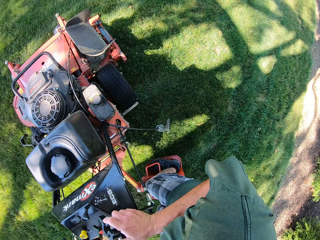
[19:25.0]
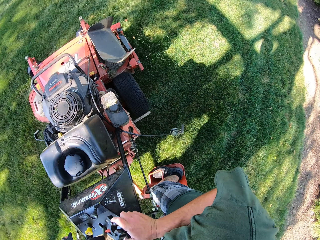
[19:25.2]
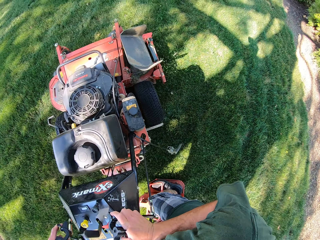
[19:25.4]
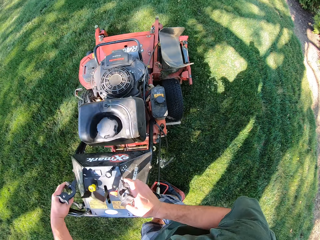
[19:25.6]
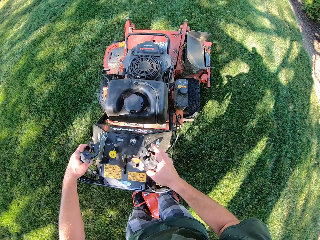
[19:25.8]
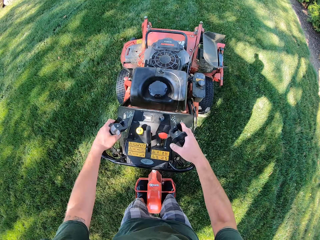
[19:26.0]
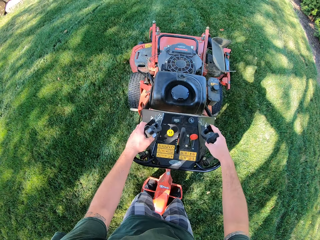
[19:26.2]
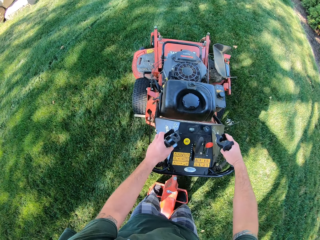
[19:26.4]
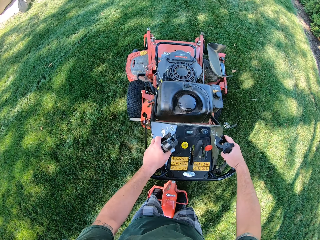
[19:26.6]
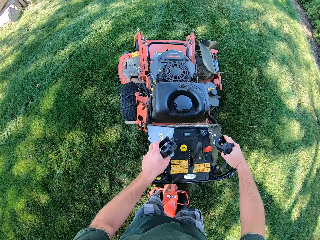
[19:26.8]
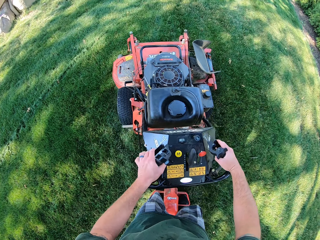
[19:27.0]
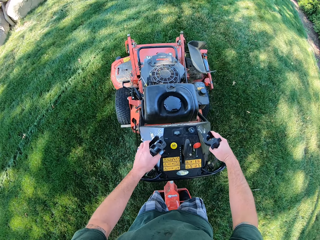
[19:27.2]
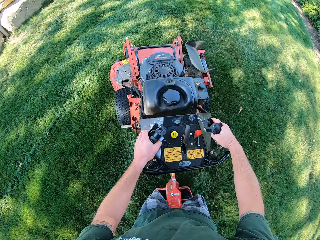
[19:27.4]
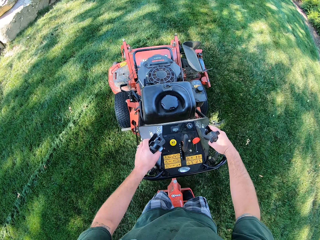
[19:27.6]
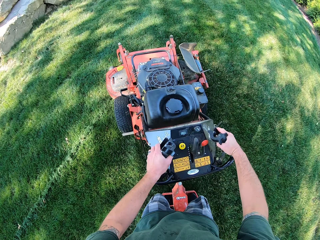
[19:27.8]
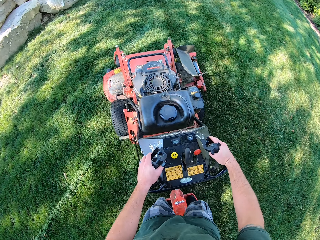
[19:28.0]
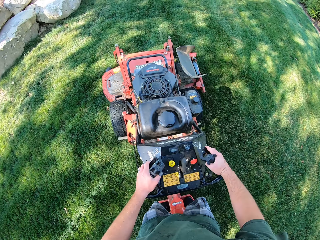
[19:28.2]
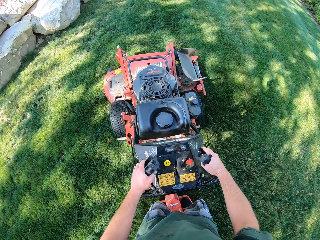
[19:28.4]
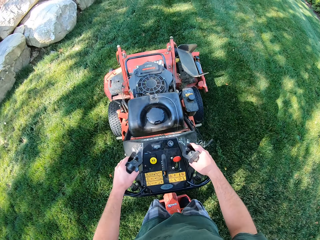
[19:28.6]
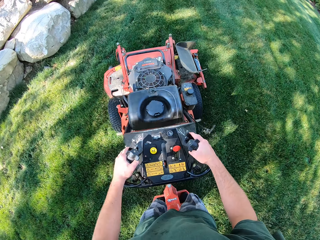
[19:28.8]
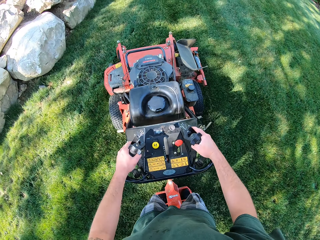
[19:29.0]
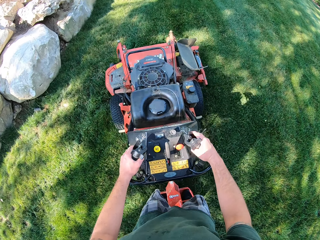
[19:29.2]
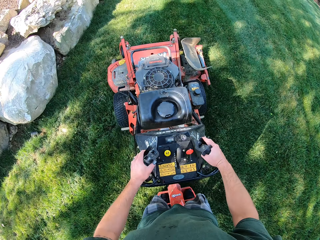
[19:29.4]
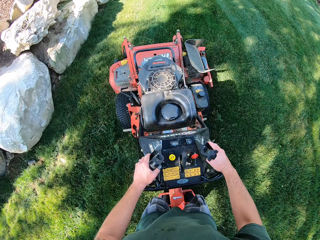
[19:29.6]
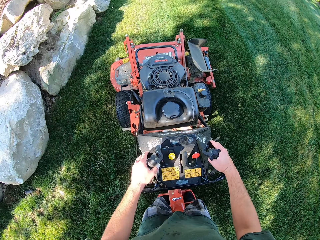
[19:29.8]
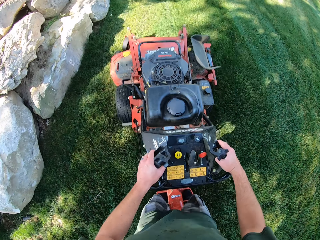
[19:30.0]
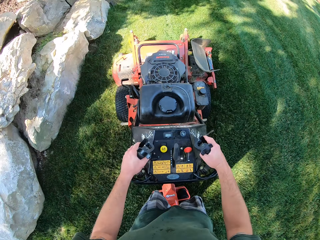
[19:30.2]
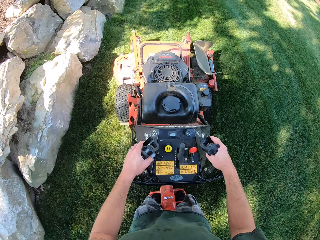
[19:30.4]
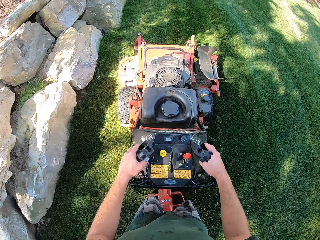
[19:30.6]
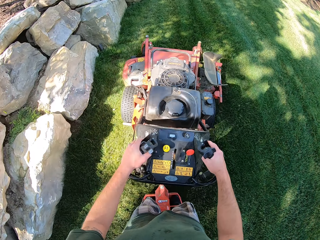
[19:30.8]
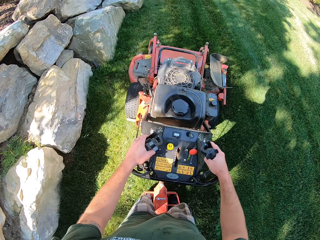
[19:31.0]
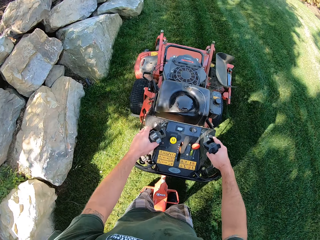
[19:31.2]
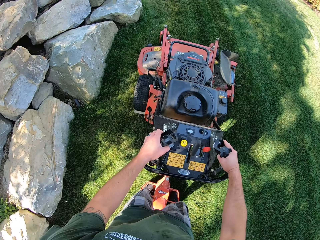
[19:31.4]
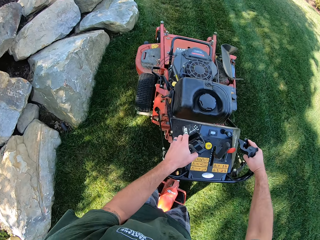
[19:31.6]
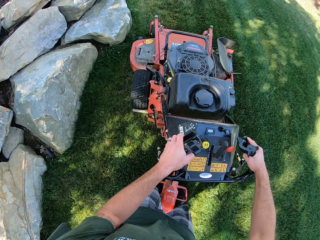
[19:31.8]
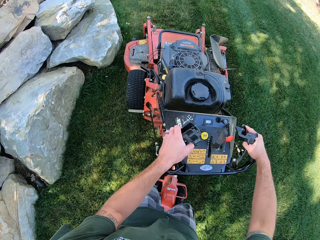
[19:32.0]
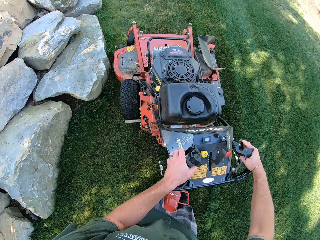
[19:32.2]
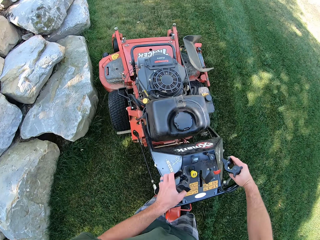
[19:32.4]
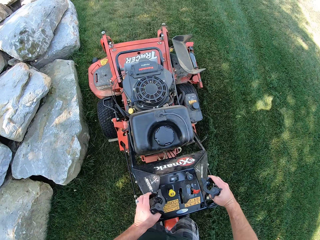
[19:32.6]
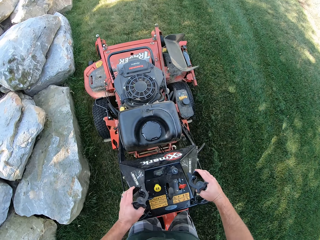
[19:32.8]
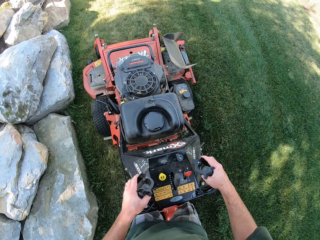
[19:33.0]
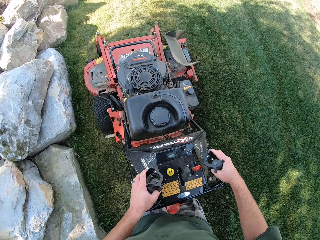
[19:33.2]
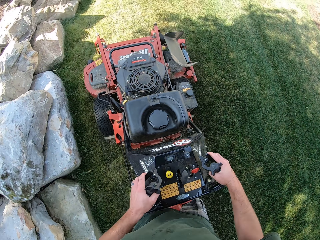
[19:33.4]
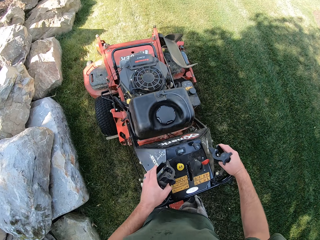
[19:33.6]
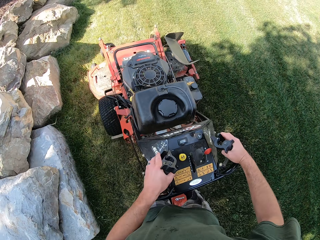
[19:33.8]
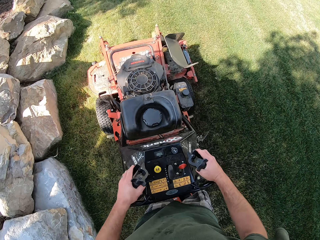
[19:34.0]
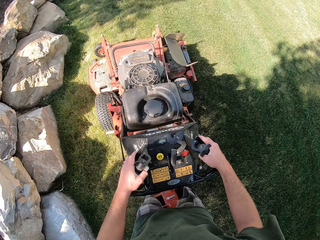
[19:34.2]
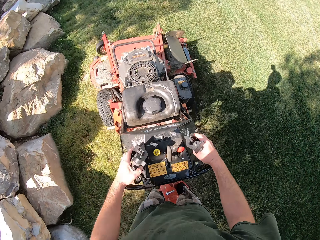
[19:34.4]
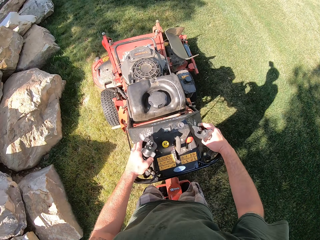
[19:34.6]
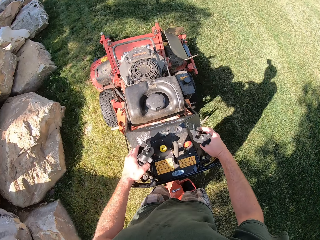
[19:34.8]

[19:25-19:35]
The camera wearer cuts grass using the lawn mower.

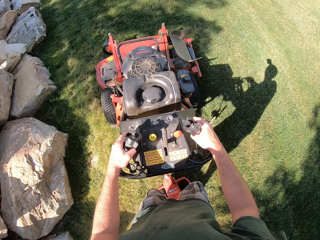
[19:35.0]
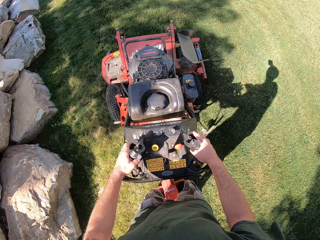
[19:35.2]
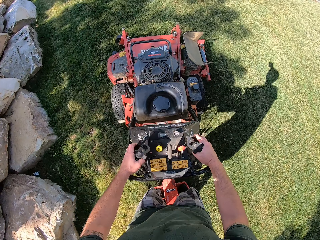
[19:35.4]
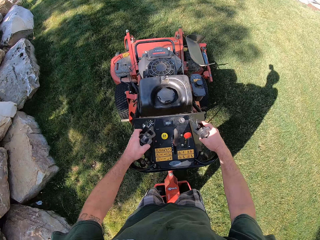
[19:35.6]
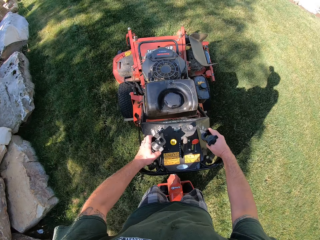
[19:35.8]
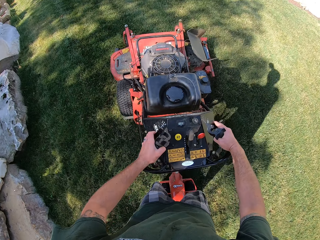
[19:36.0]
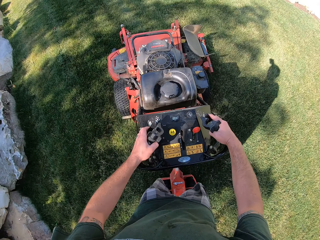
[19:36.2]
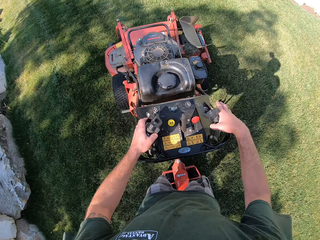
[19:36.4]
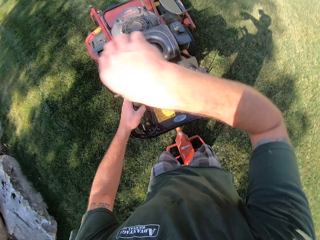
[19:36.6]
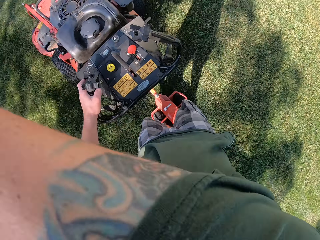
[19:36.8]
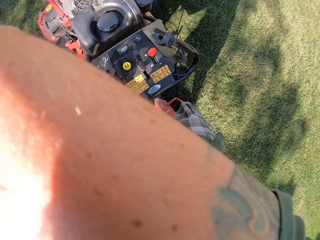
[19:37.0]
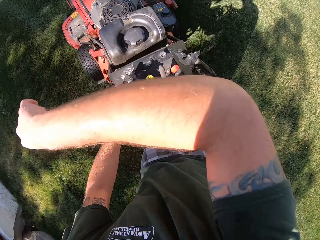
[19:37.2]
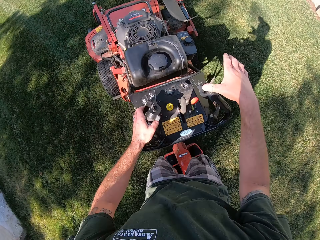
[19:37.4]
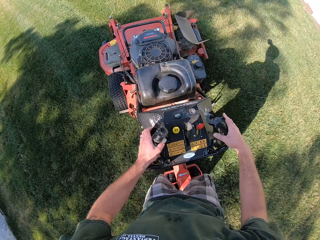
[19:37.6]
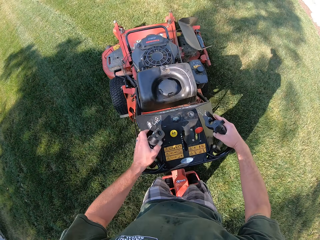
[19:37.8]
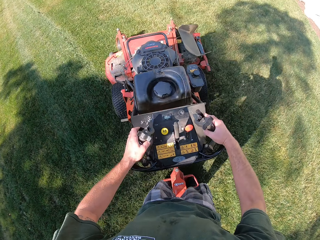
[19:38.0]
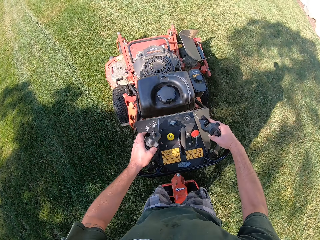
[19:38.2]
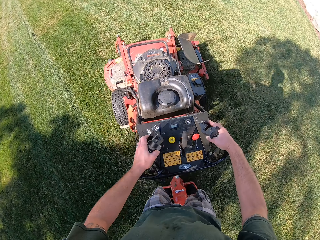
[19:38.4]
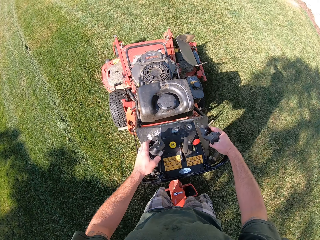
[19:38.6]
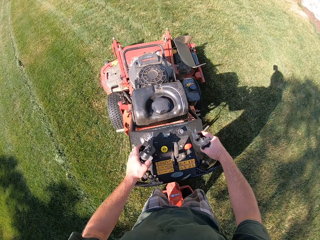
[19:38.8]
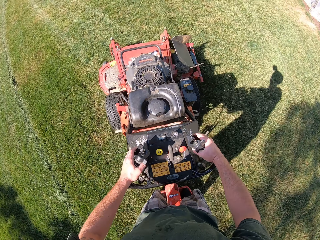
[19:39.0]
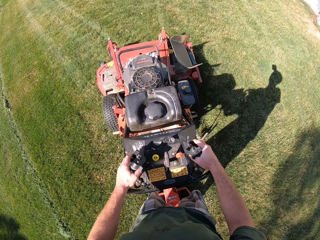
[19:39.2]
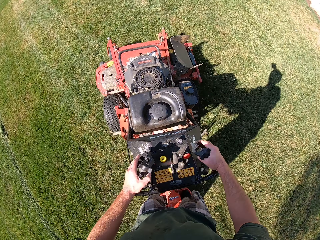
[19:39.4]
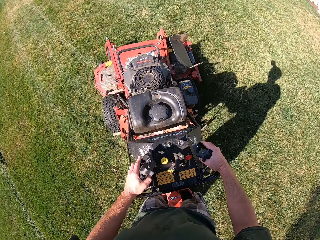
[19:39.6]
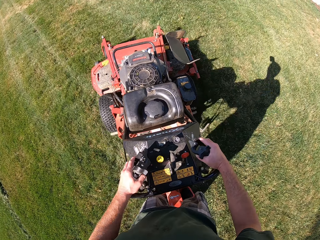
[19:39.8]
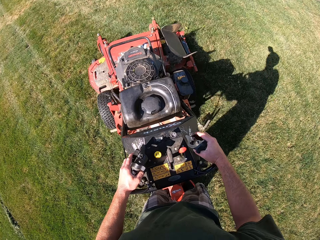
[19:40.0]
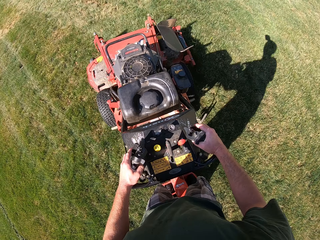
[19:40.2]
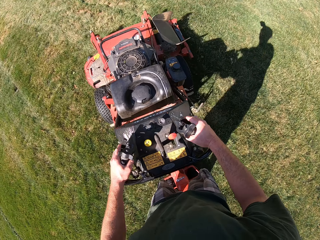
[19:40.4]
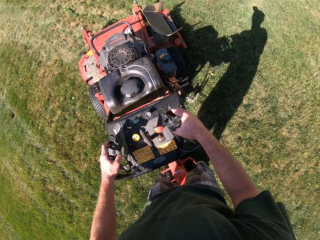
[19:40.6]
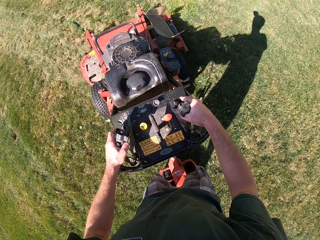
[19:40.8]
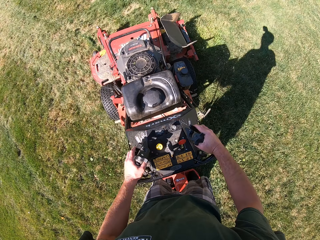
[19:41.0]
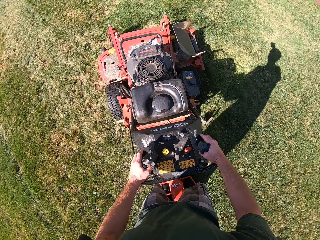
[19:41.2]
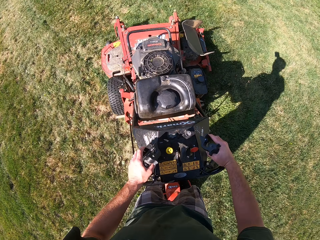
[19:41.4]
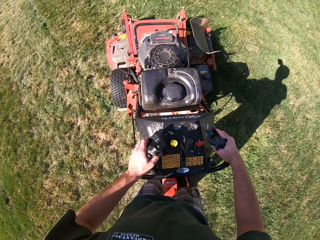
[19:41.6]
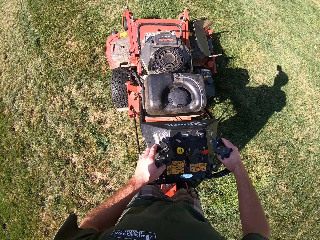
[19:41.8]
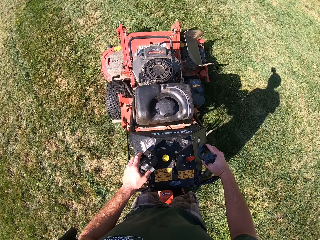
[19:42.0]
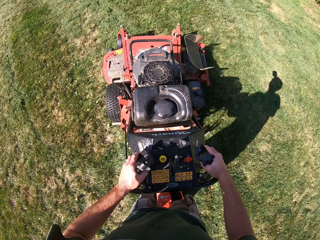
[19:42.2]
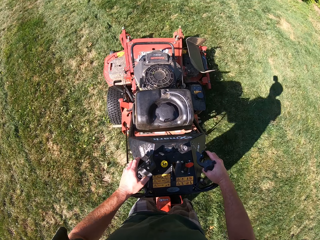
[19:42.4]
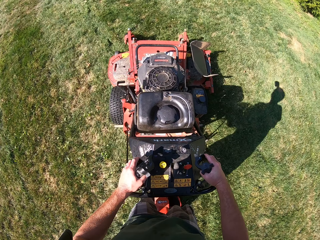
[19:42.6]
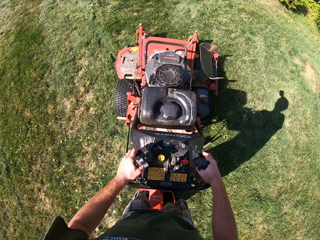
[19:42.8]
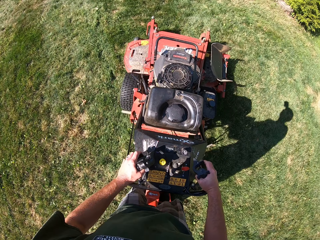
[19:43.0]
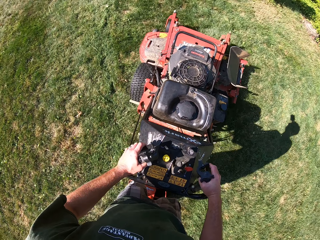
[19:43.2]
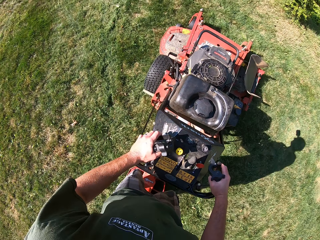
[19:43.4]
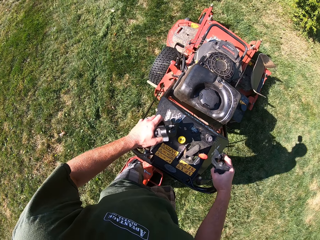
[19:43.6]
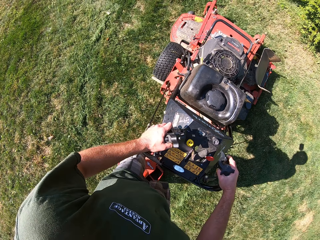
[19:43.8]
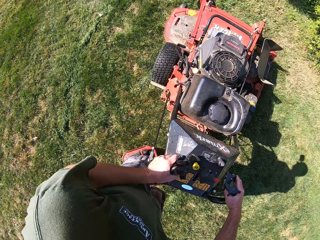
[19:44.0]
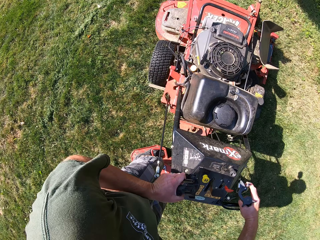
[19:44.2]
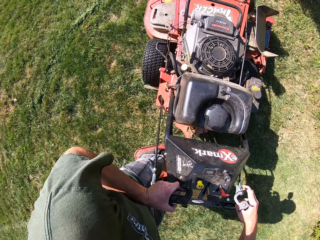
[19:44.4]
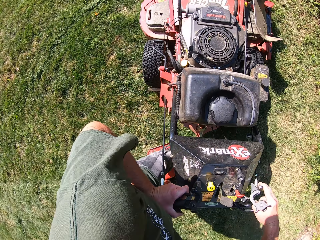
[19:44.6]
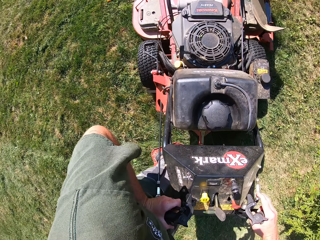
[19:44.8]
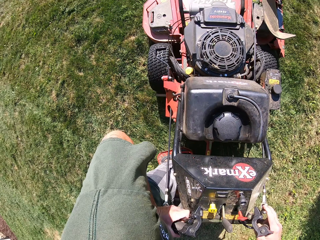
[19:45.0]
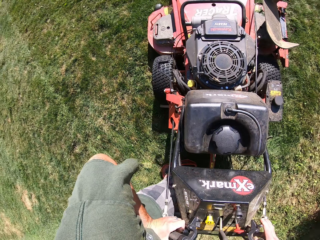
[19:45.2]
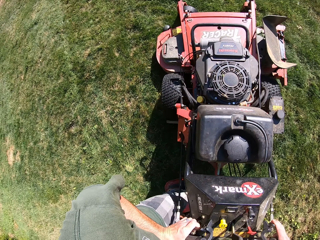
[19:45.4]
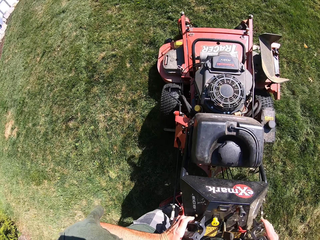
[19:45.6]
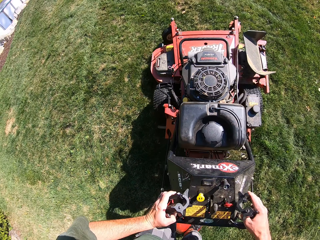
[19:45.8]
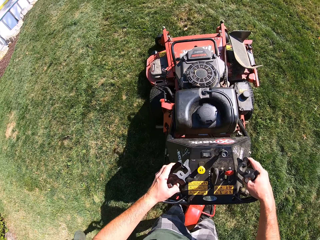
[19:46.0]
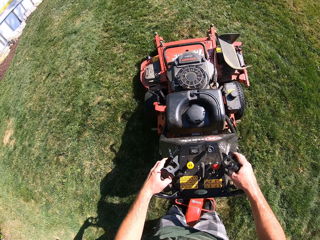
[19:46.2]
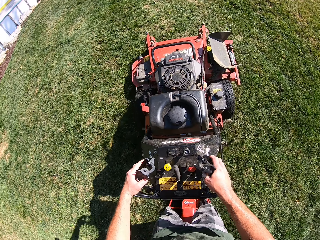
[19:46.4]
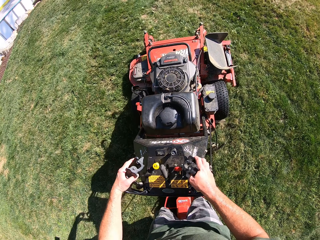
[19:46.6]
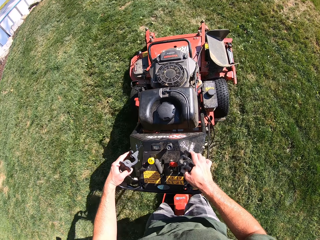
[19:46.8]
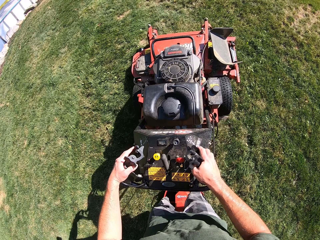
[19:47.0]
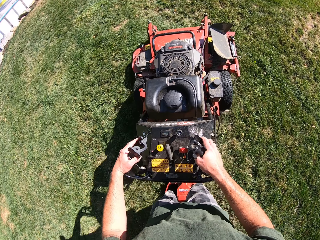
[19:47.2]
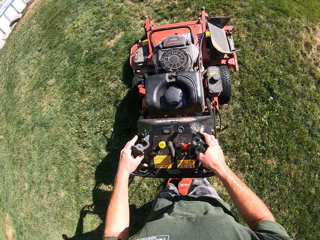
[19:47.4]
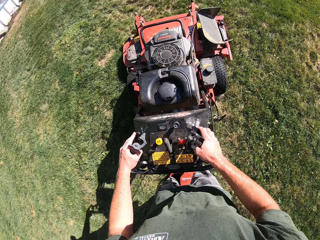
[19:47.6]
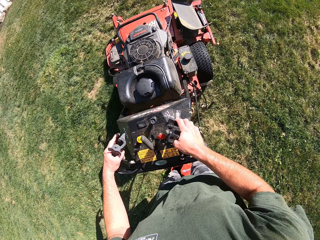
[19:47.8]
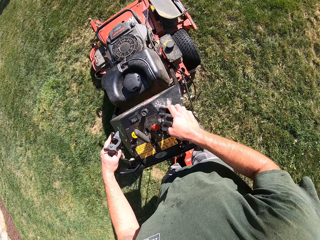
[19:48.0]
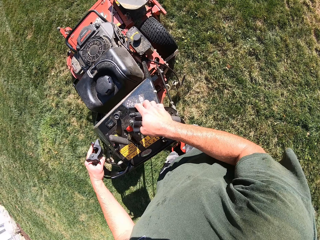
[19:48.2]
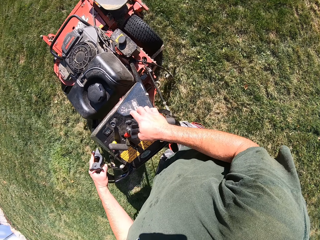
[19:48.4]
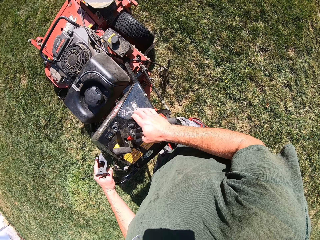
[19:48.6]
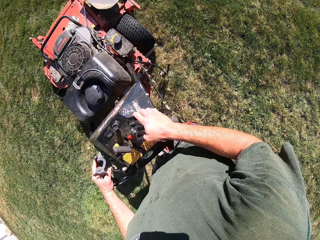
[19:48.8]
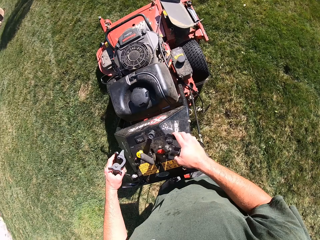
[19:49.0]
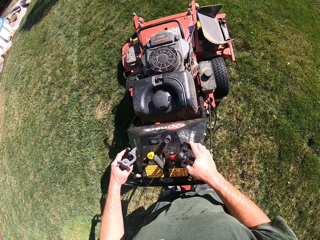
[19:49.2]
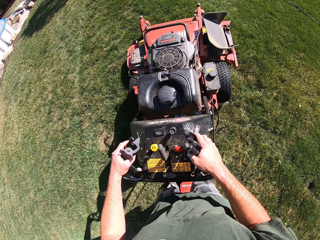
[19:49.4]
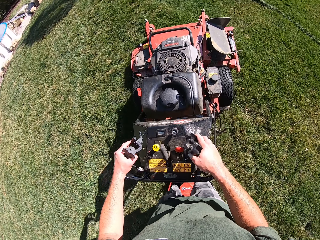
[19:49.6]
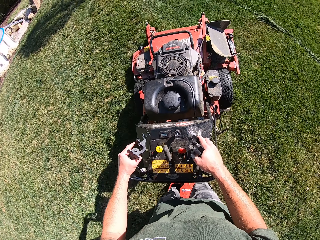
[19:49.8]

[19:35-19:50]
The camera wearer raises his right hand towards his face. He cleans his face with his right arm. He lowers his right hand on the lever of the lawn mower. He turns the lawn mower in an anticlockwise direction on the lawn. He cuts grass using the lawn mower.
